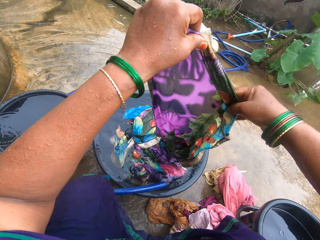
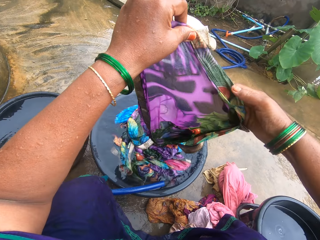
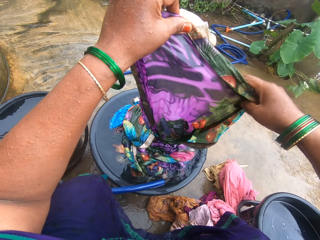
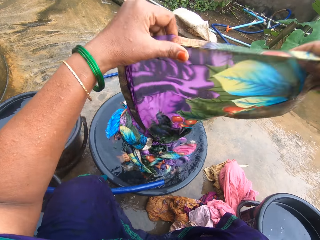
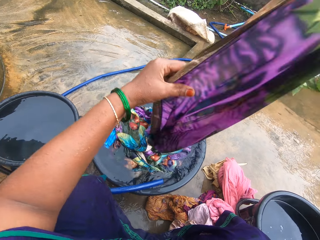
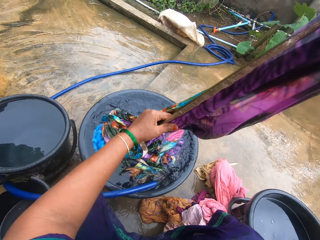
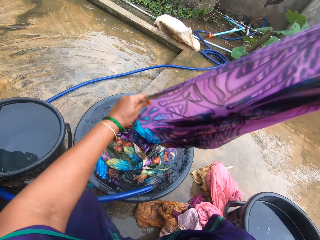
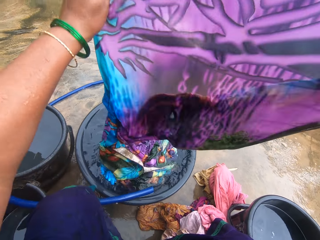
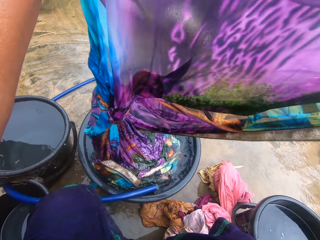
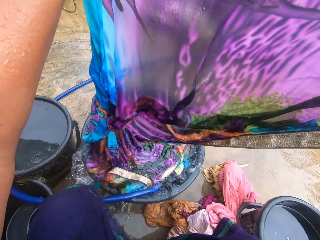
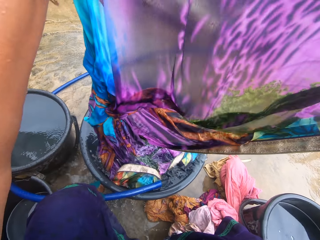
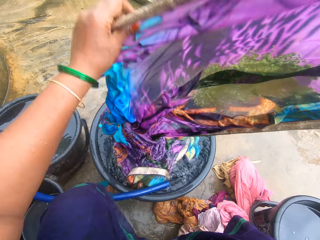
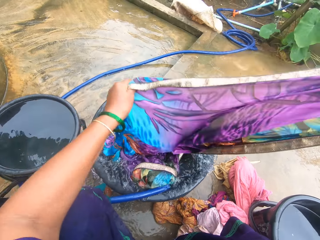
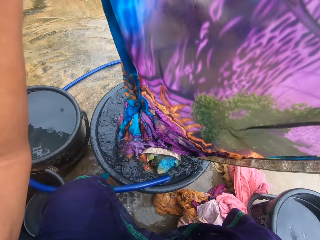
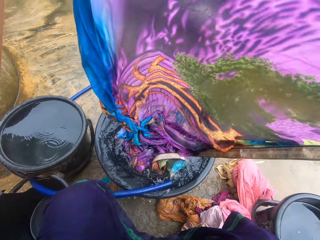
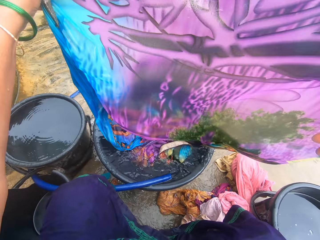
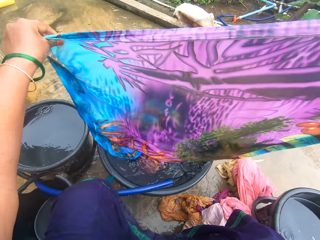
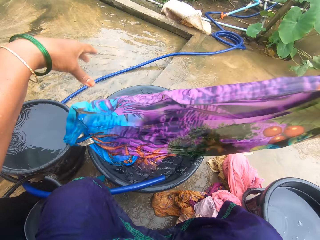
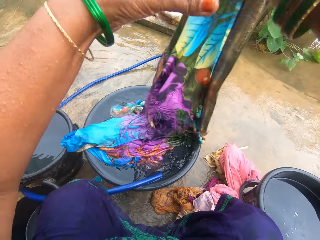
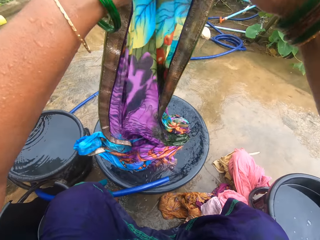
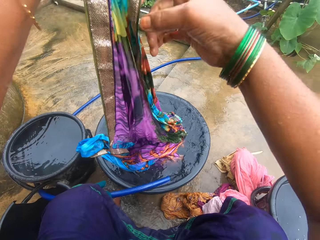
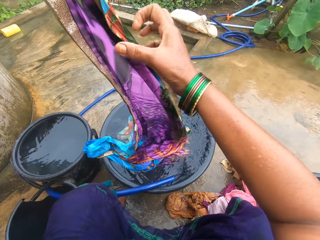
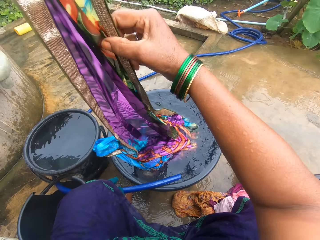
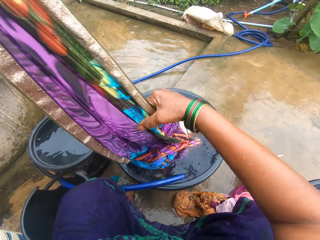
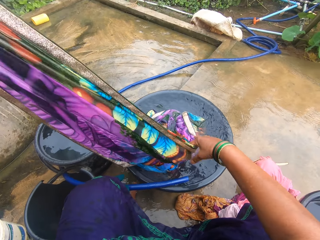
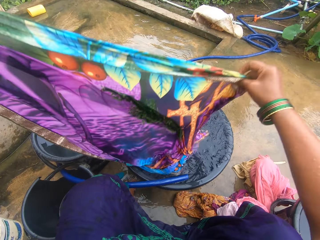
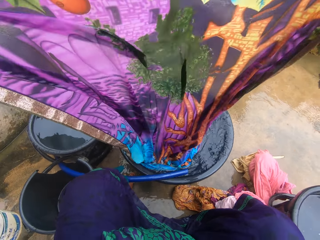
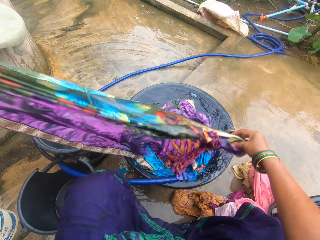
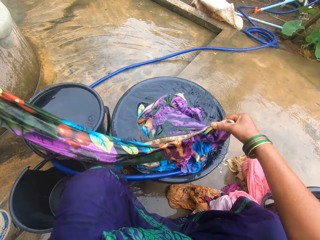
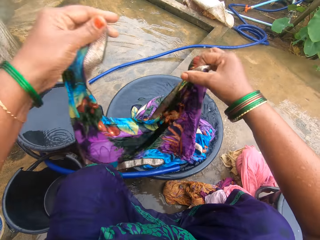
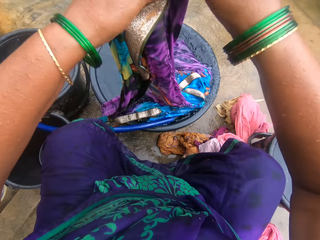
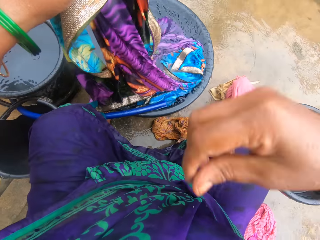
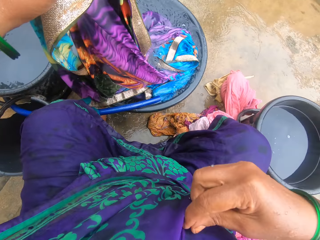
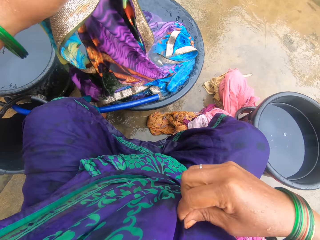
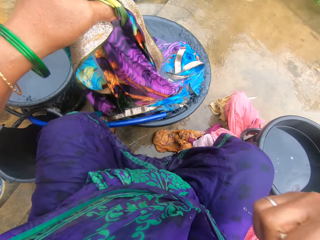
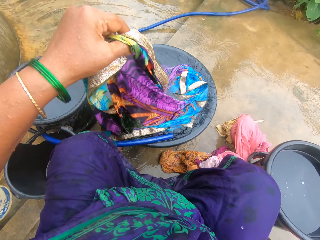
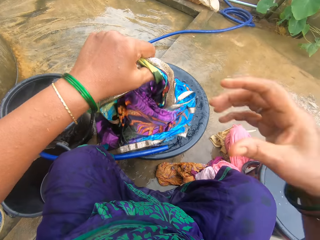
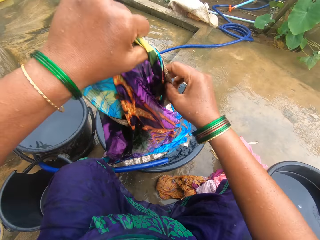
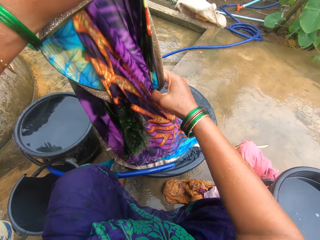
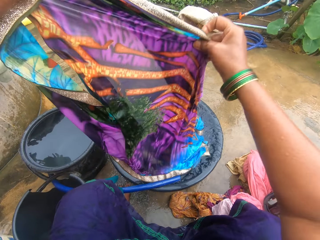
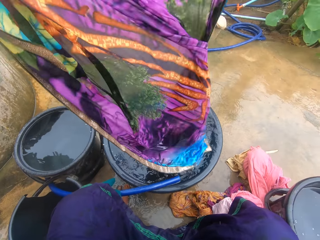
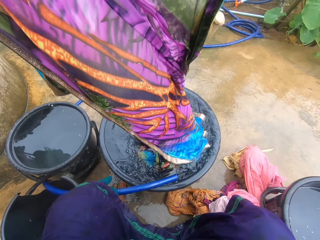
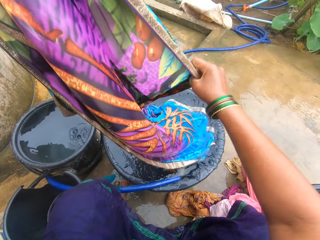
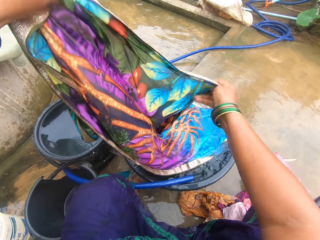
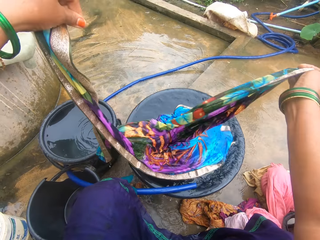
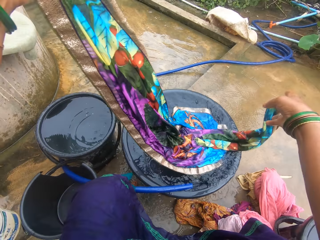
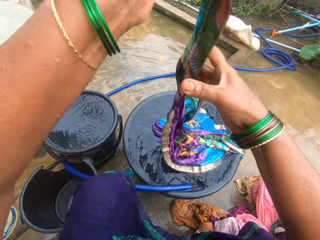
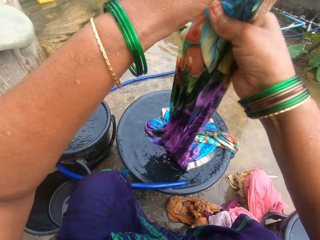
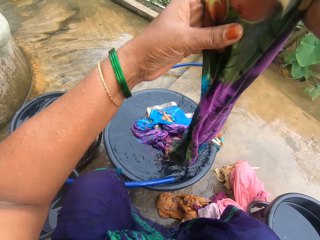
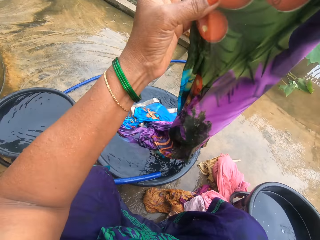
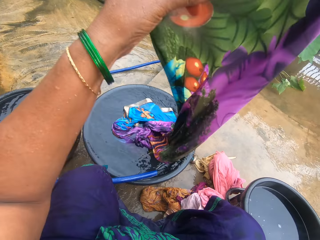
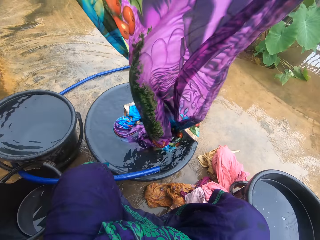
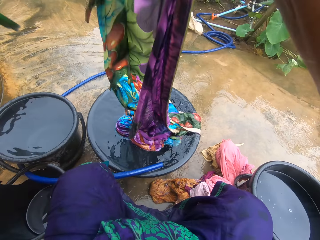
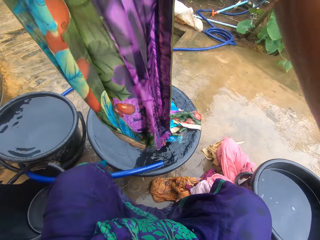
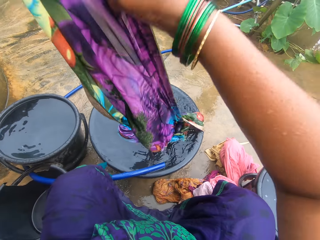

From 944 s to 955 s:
The camera wearer touches something. They wash the piece of cloth.

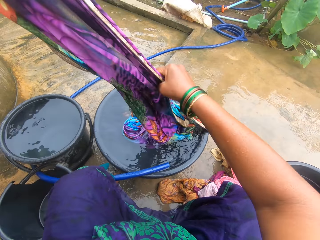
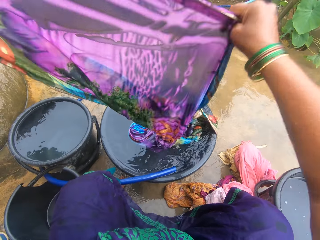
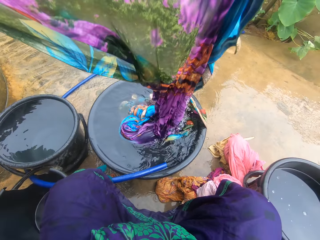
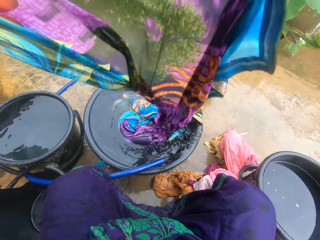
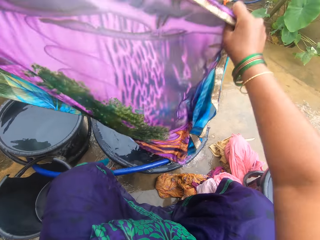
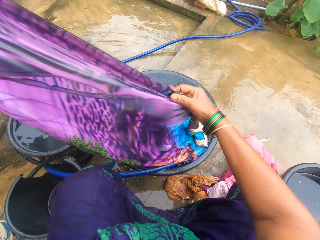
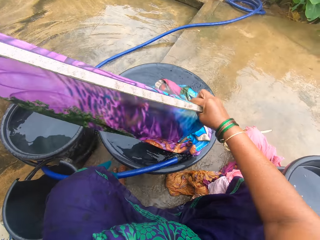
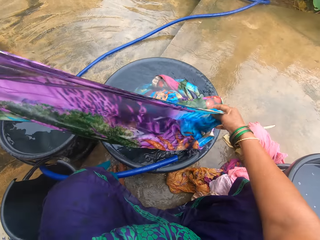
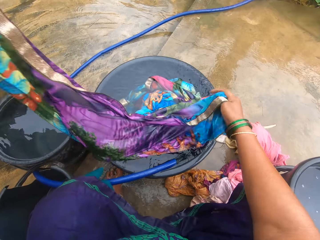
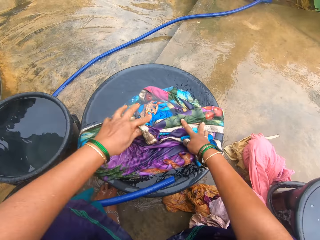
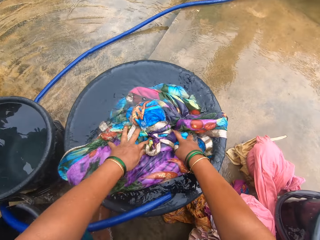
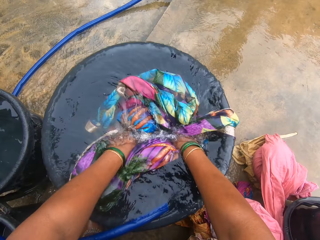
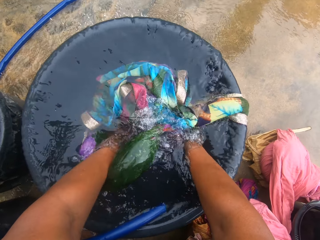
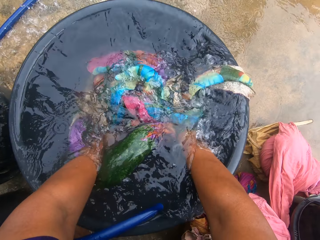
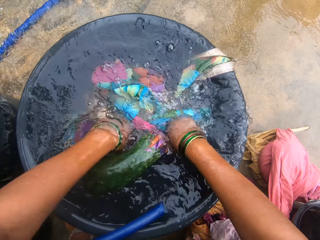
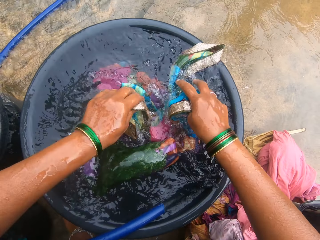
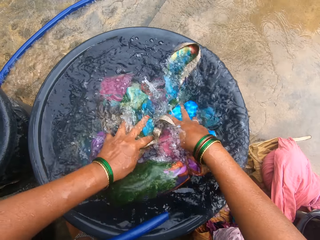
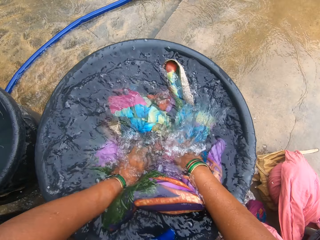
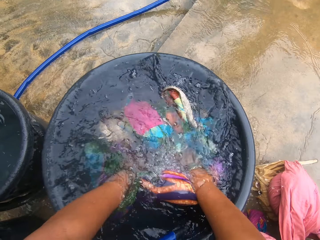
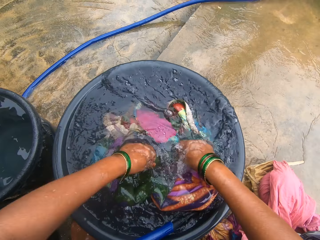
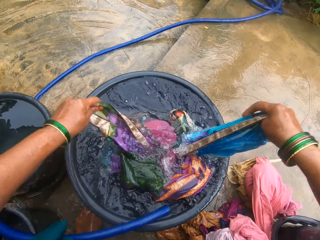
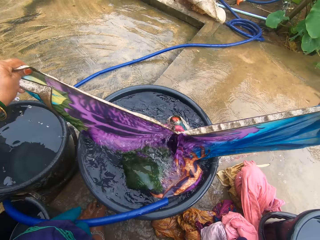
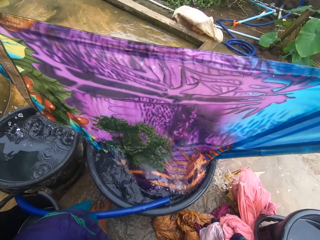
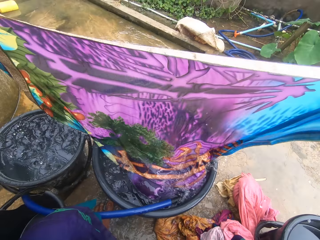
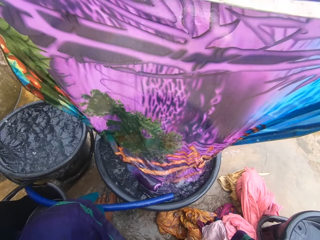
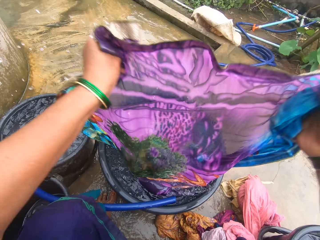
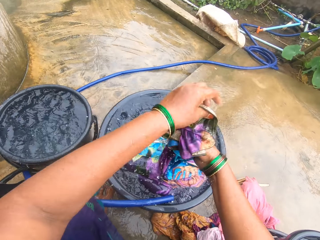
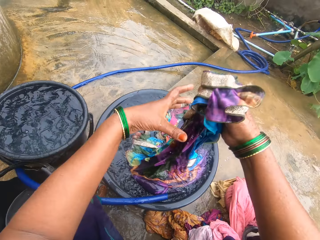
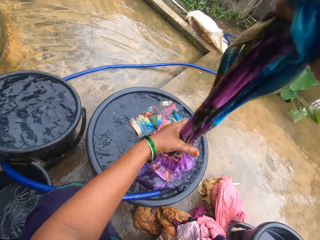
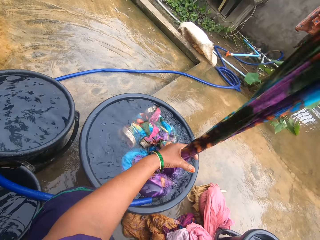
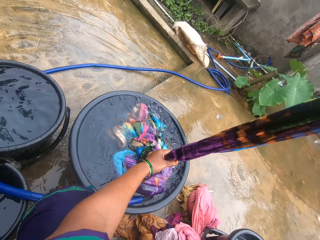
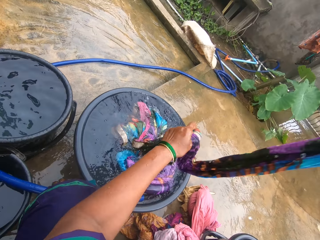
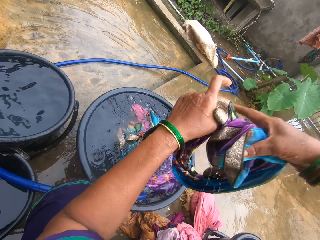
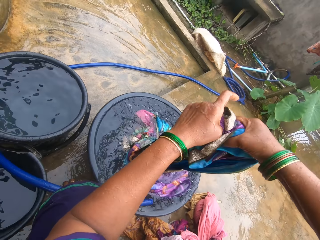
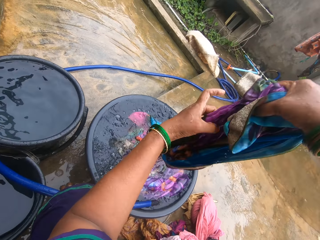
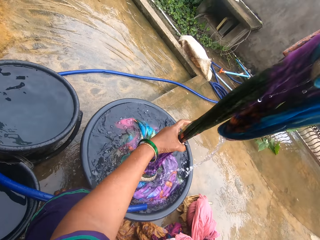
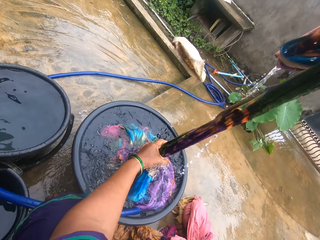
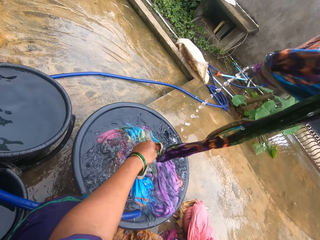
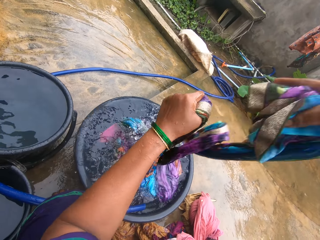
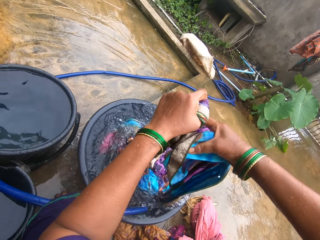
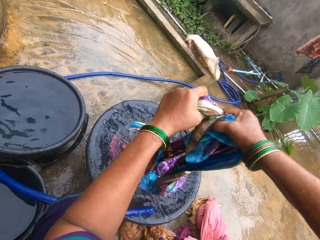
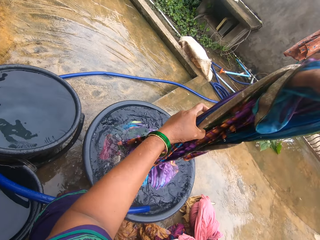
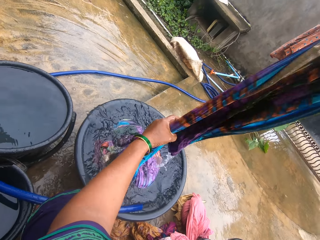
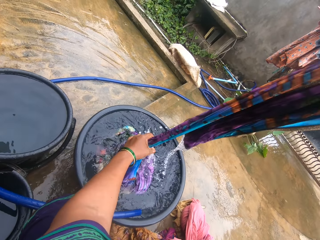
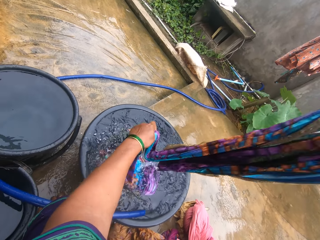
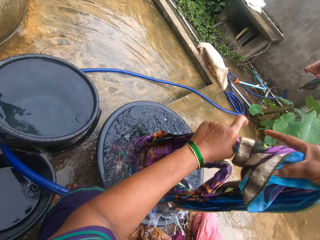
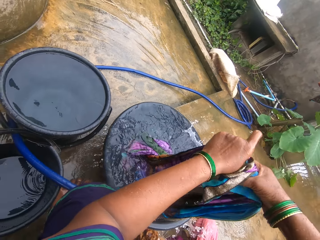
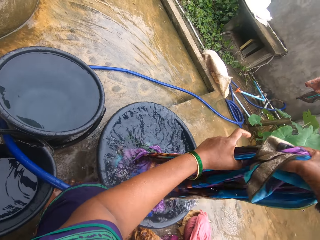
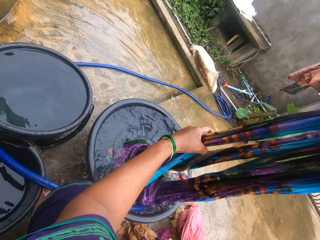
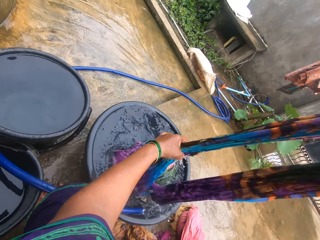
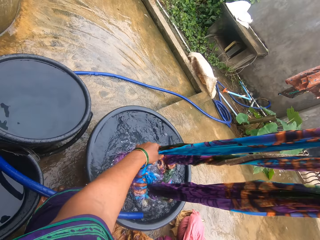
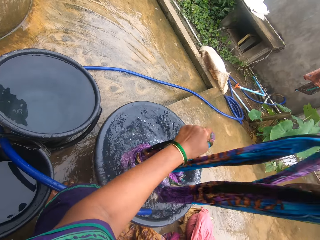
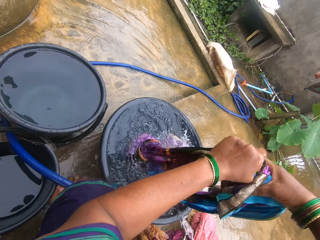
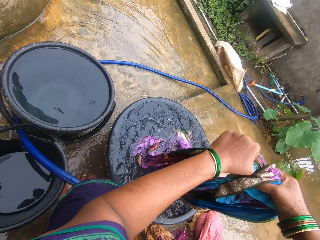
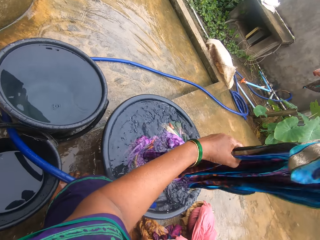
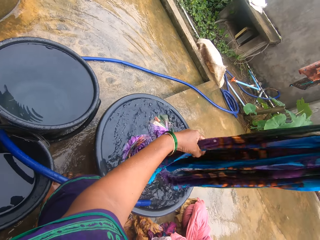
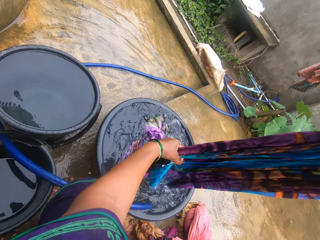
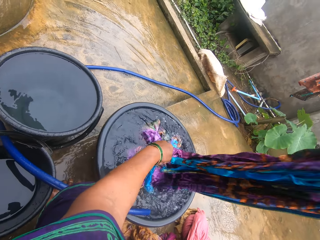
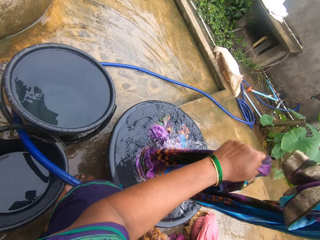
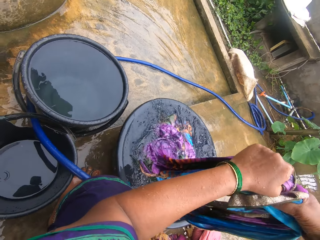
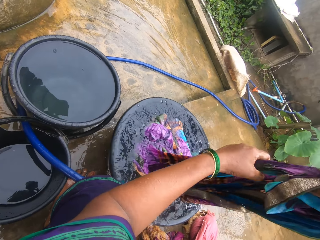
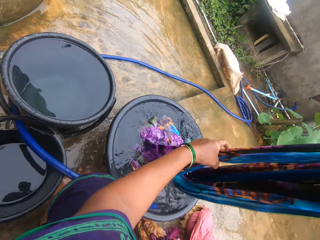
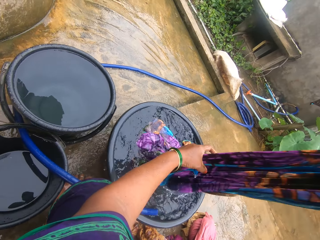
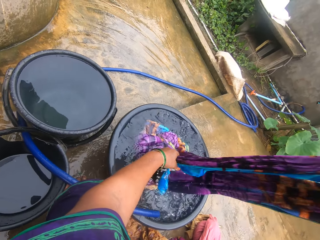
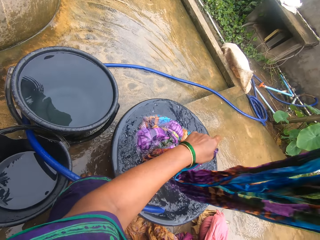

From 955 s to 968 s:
The camera wearer dips the cloth into the water. They fold the cloth.
